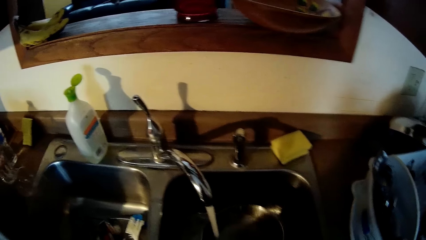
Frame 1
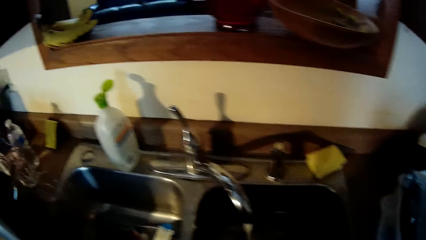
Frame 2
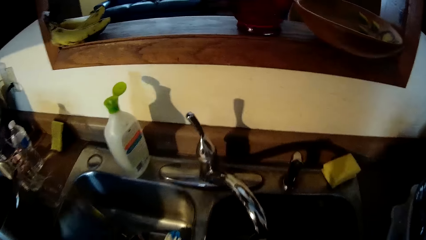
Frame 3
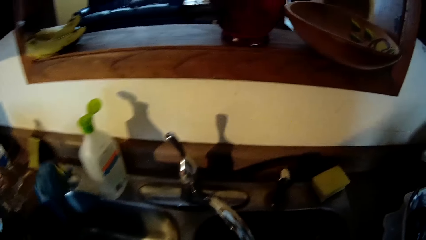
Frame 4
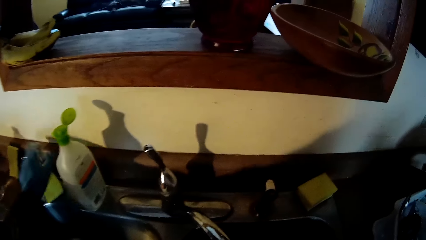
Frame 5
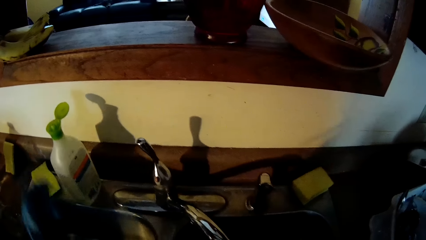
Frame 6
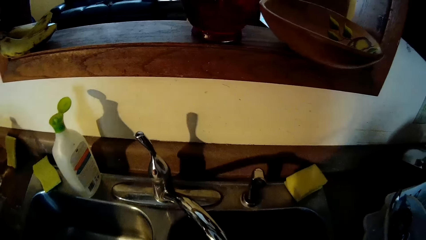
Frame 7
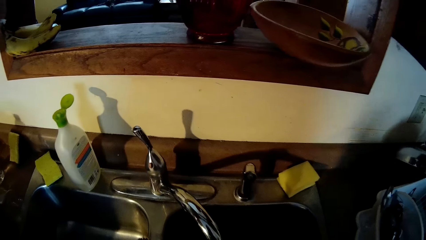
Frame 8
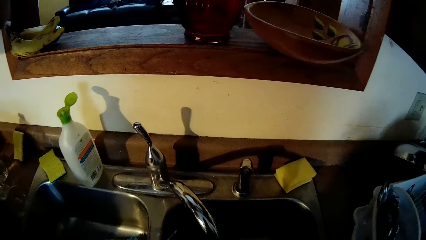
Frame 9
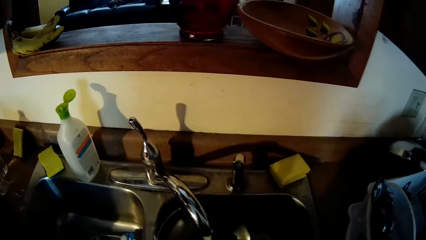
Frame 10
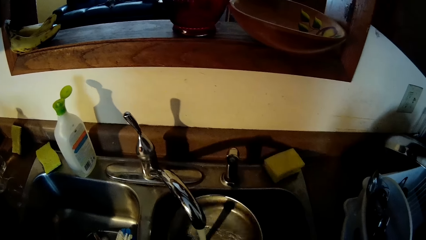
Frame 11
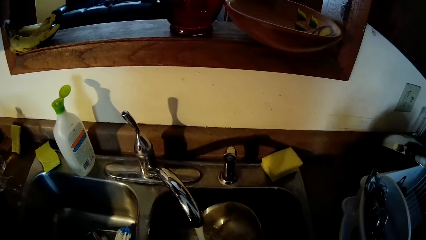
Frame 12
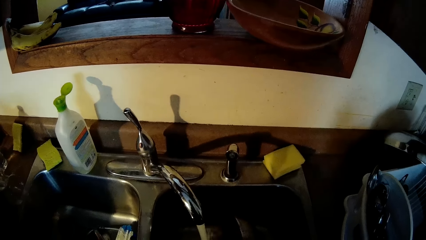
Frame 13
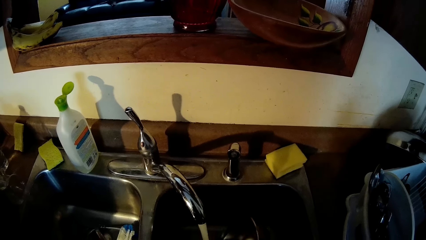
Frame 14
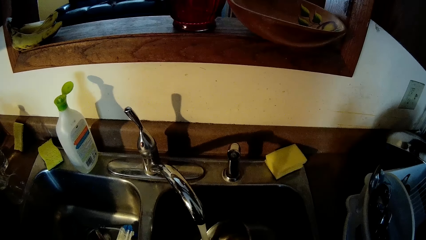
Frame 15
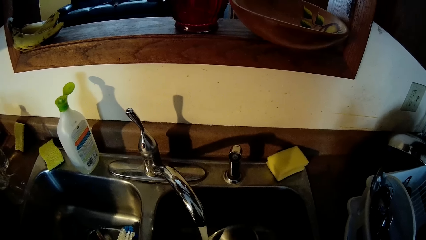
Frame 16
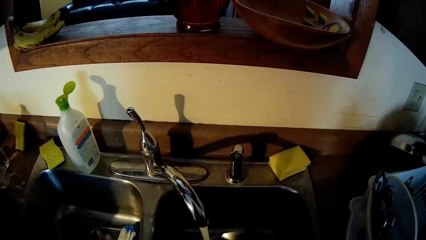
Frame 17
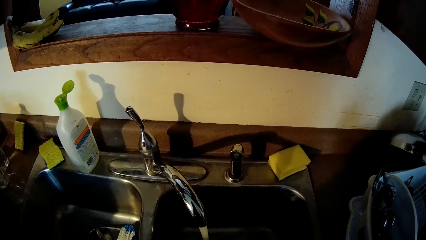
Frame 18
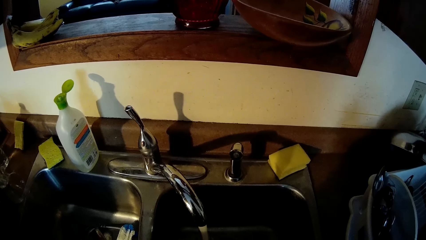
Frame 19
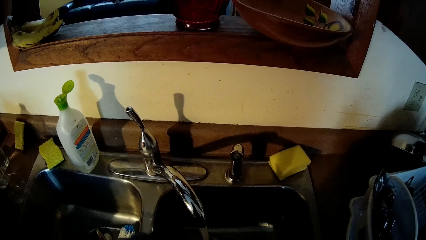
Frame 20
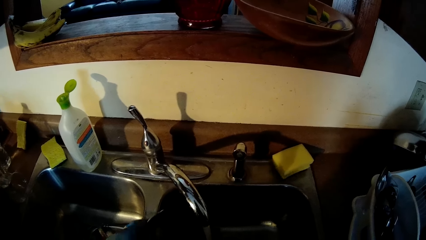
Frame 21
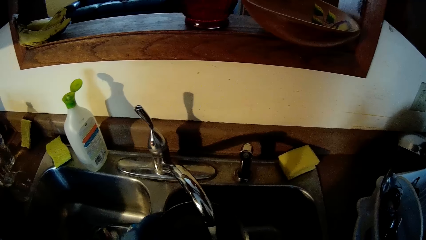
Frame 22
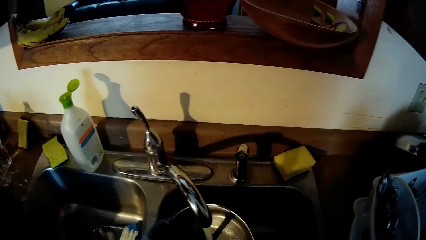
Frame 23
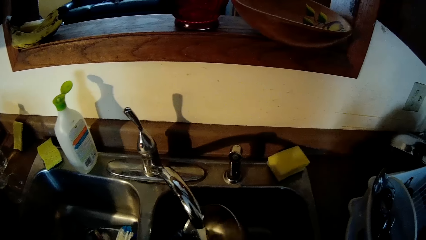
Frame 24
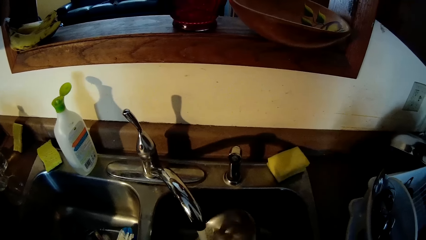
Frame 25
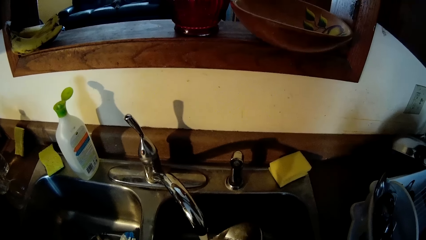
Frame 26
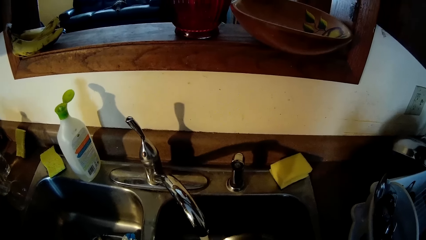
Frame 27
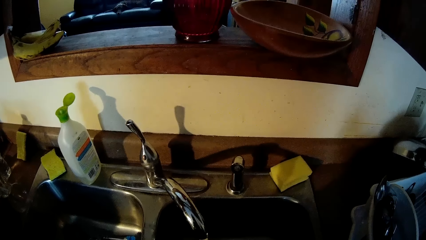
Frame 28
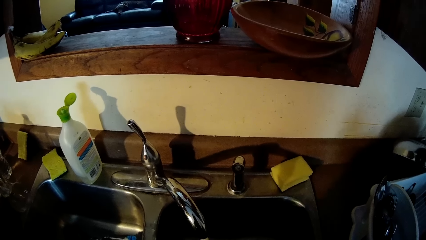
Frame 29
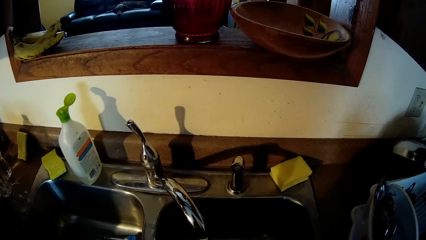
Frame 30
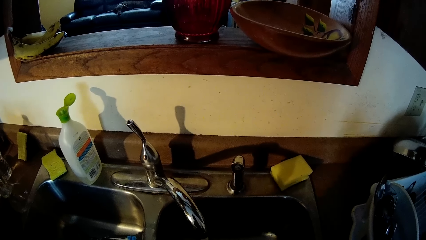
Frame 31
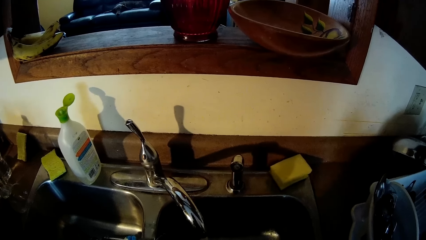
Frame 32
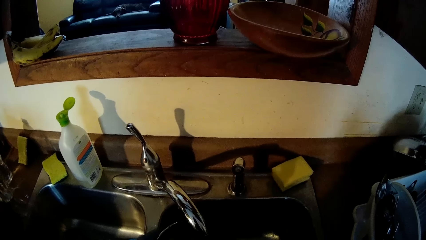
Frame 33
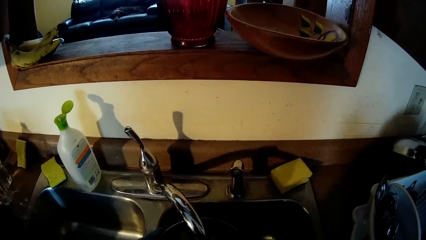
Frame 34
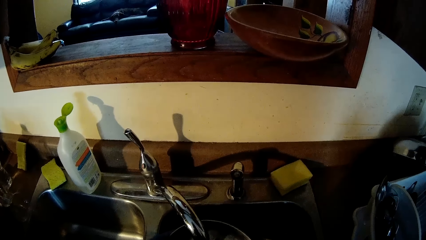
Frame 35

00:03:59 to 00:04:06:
The camera wearer drops the sponge eraser on the sink with her gloved left hand. She rinses the frying pan.

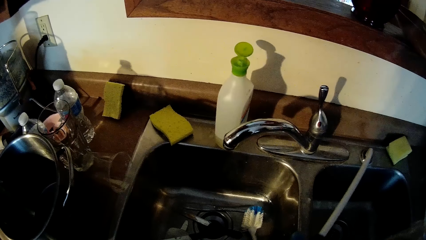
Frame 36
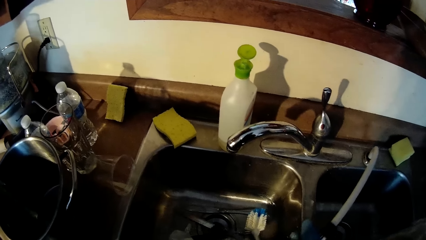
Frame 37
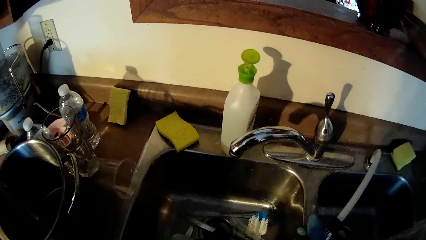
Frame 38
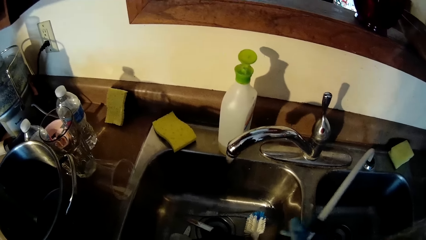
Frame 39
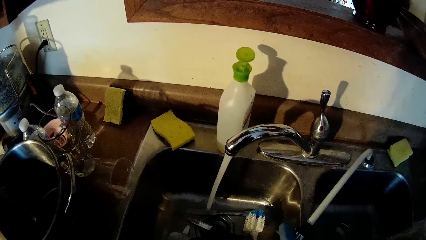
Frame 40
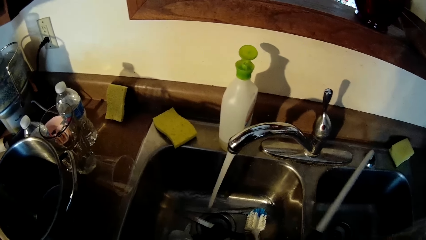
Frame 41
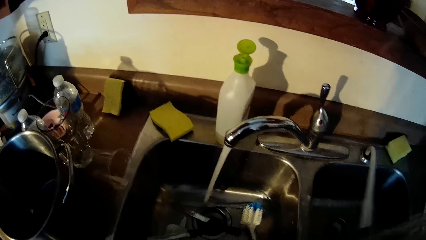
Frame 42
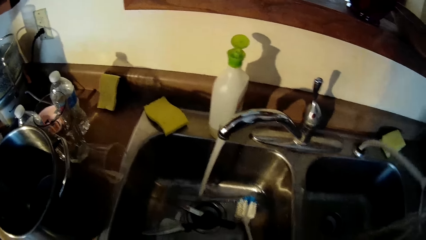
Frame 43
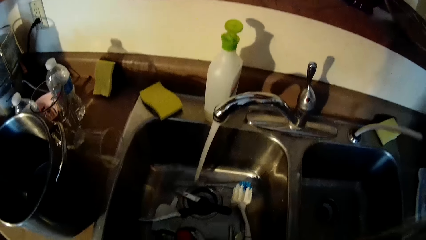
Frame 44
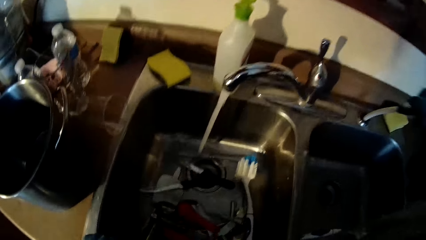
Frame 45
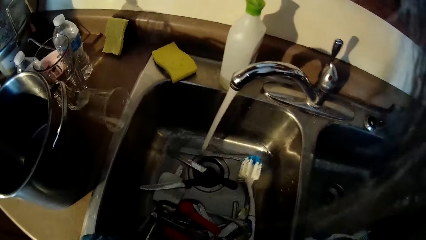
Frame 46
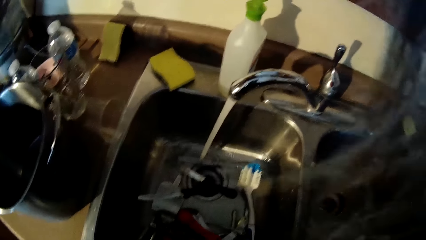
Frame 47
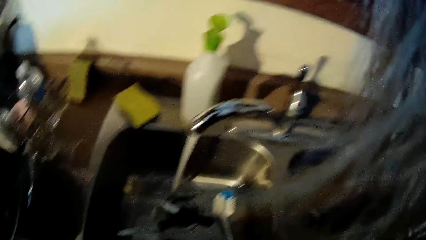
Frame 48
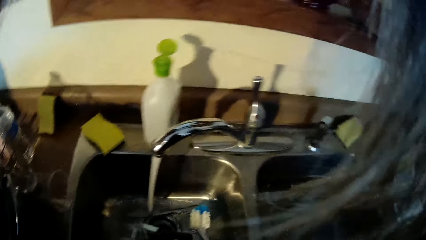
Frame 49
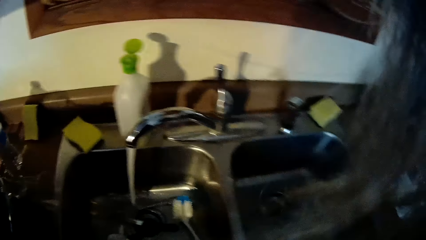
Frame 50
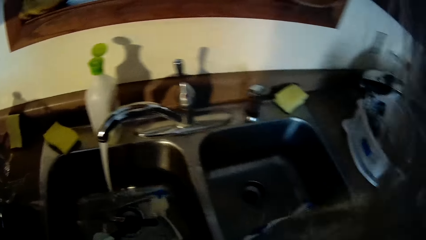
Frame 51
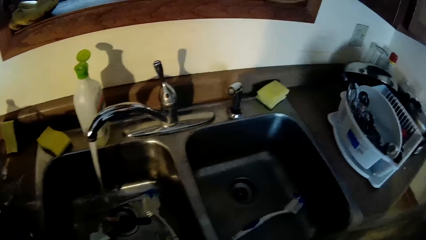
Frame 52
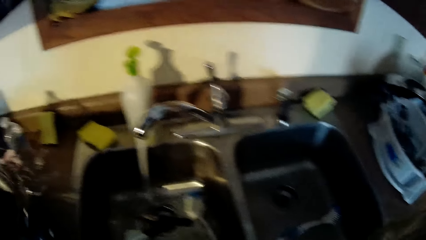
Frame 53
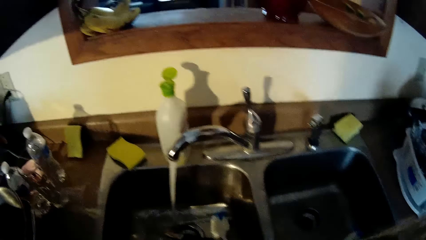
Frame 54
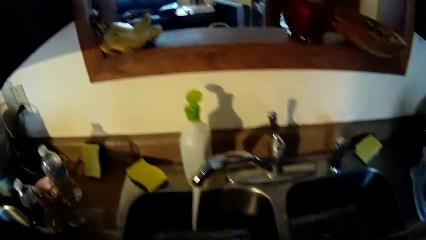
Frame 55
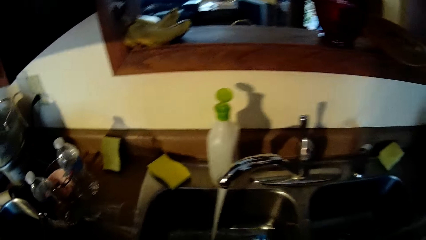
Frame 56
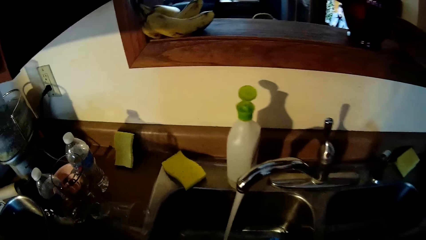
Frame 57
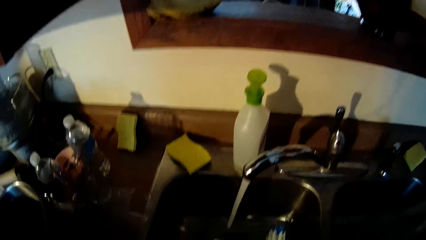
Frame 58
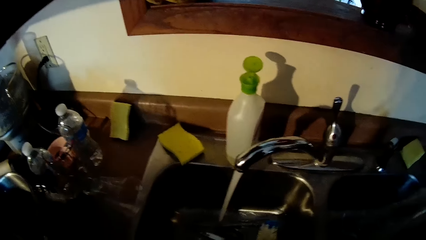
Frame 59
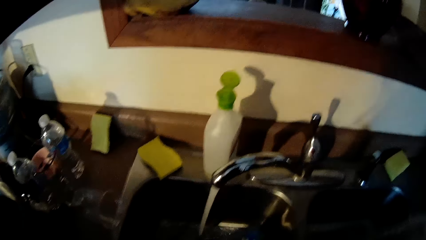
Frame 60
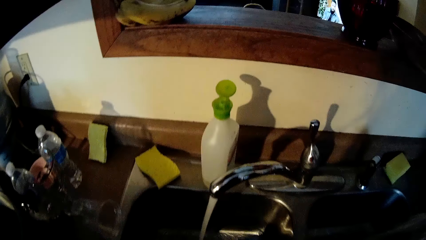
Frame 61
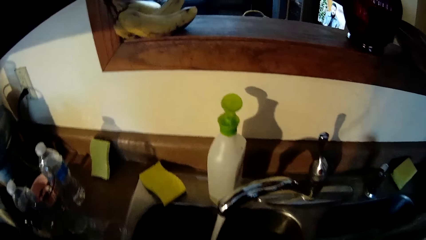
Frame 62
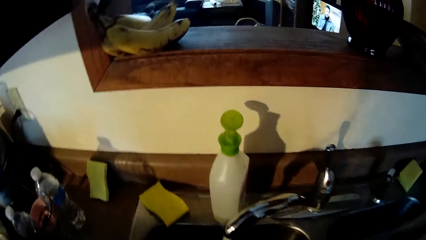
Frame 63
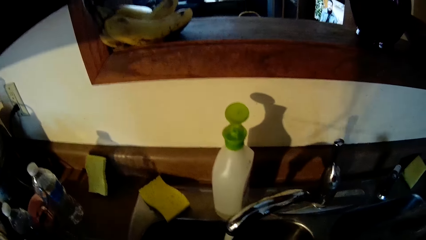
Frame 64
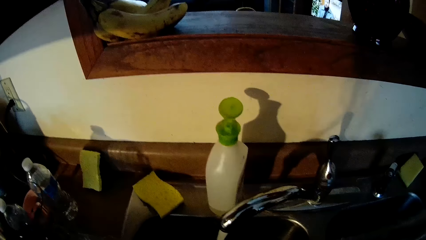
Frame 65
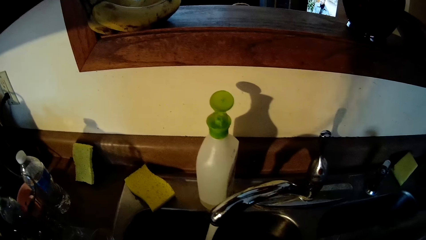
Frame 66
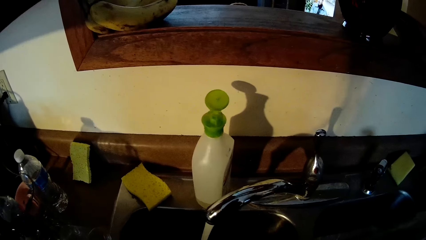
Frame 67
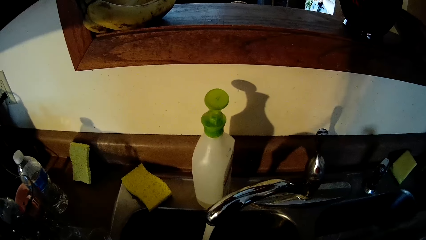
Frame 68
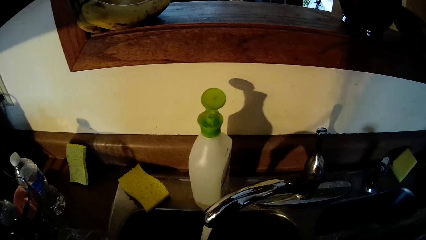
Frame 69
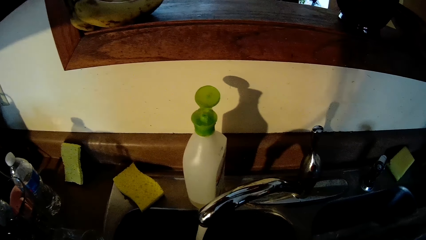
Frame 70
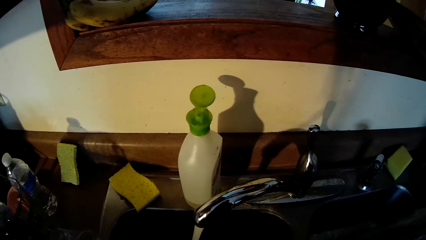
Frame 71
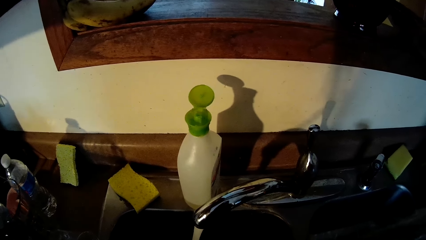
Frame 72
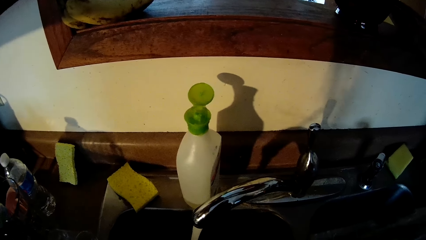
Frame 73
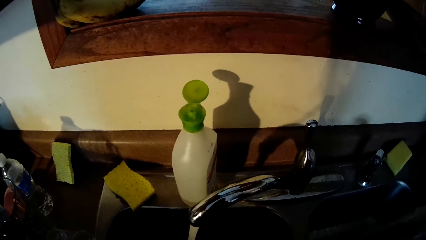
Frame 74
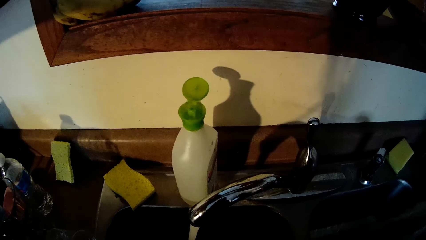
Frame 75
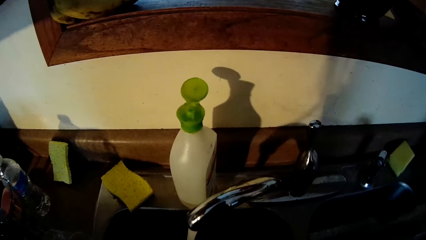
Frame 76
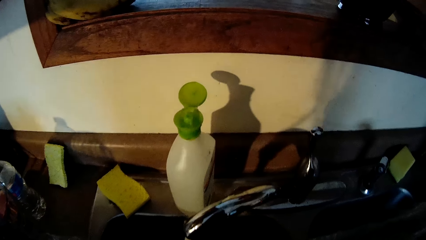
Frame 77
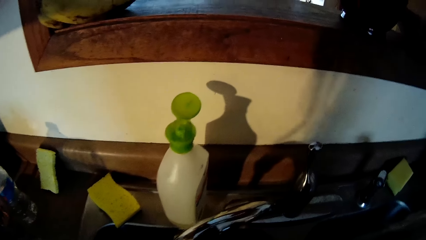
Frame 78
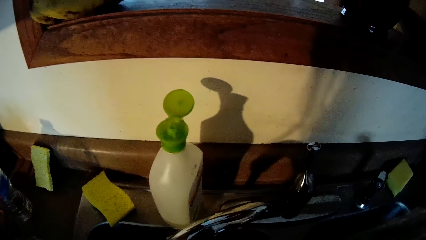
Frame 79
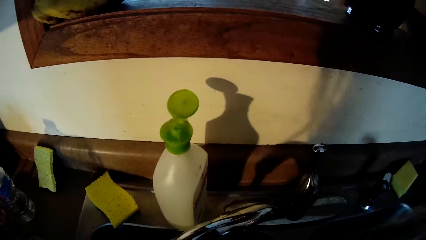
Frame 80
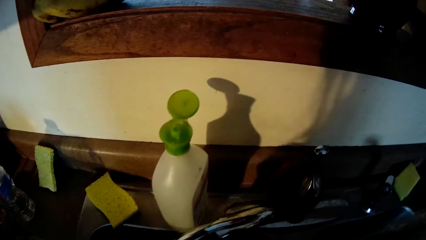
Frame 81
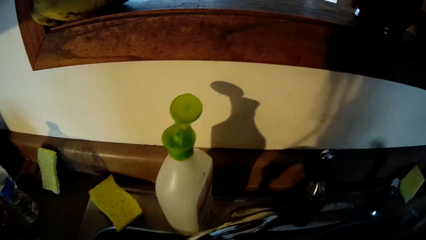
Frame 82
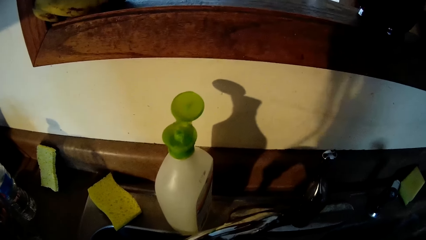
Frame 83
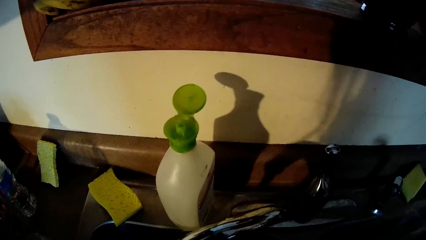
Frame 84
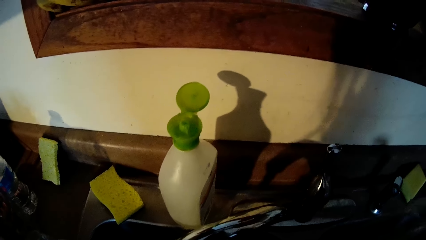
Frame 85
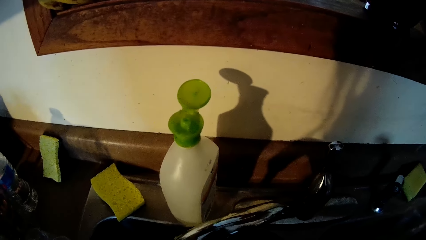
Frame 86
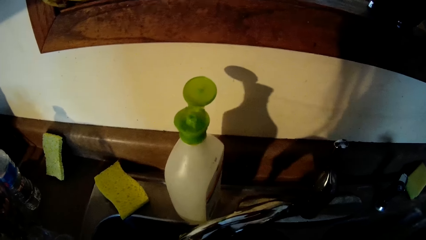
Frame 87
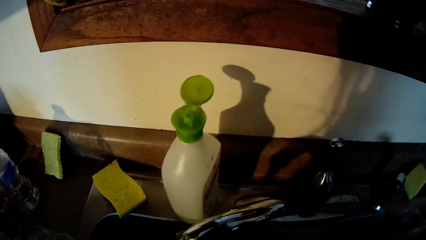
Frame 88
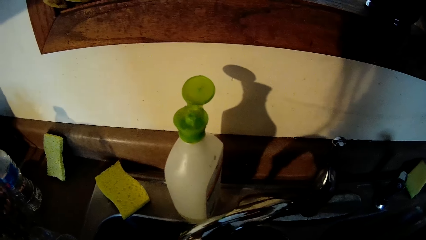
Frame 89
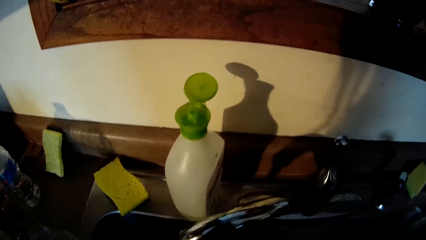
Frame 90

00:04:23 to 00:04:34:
The camera wearer returns the pipe through the hole. They stare at the sink.
